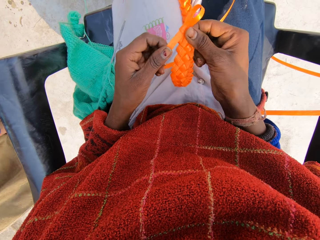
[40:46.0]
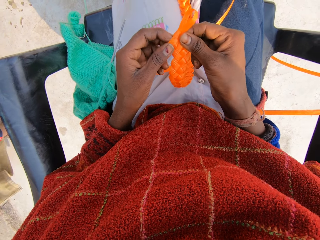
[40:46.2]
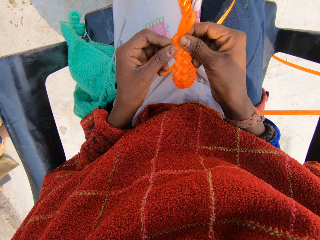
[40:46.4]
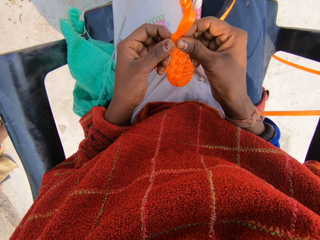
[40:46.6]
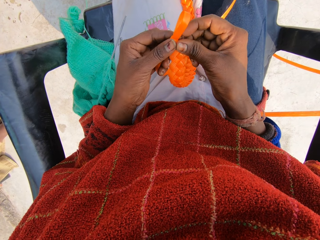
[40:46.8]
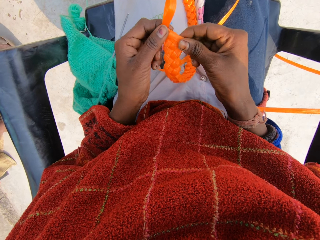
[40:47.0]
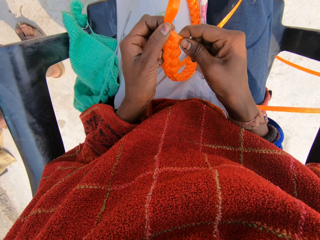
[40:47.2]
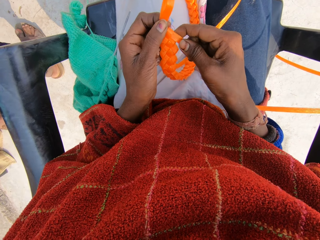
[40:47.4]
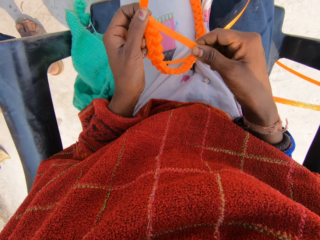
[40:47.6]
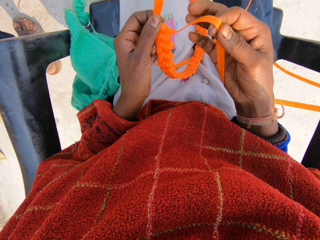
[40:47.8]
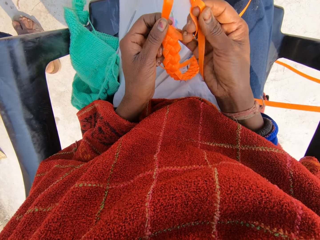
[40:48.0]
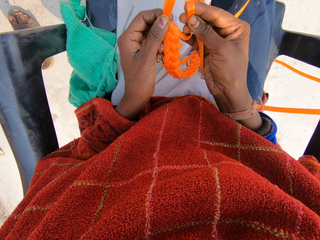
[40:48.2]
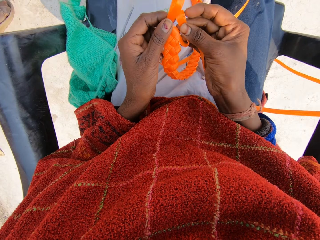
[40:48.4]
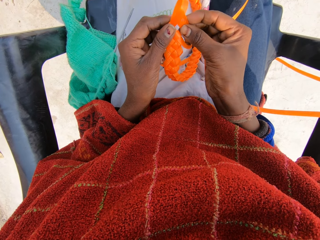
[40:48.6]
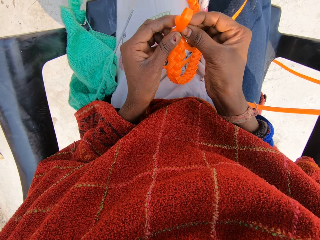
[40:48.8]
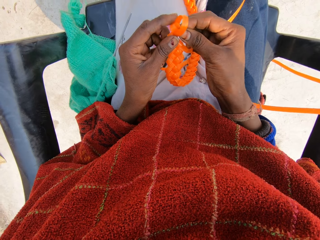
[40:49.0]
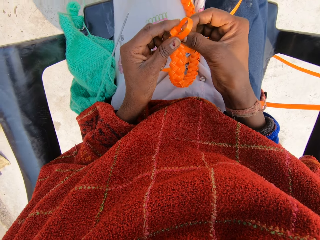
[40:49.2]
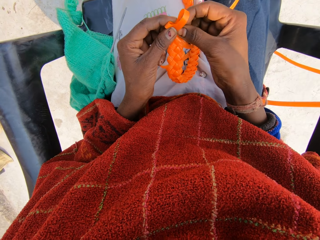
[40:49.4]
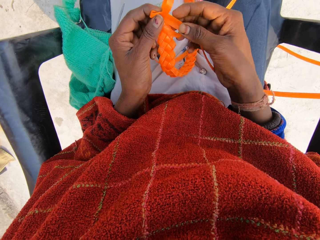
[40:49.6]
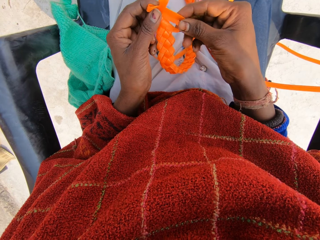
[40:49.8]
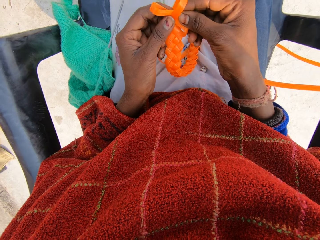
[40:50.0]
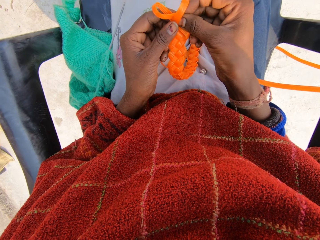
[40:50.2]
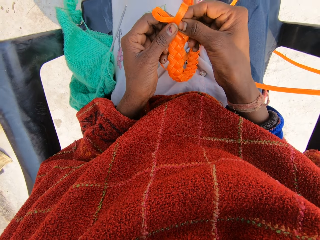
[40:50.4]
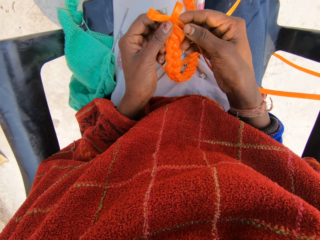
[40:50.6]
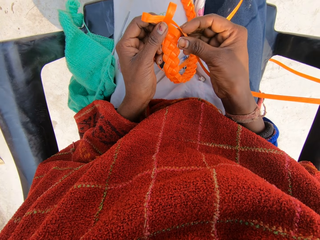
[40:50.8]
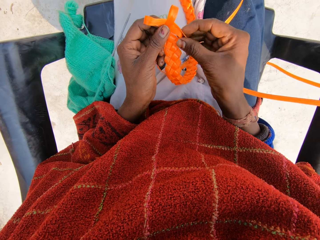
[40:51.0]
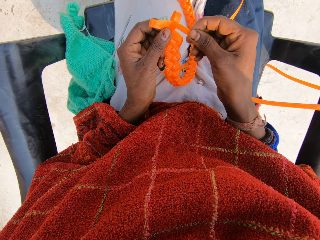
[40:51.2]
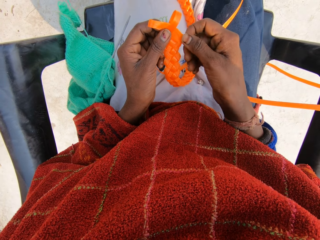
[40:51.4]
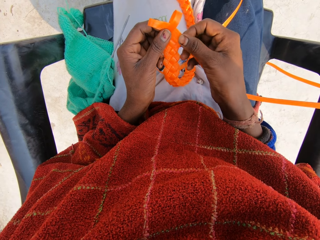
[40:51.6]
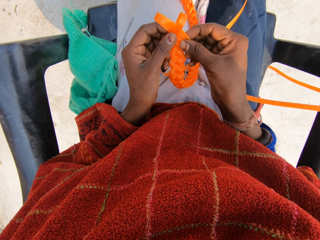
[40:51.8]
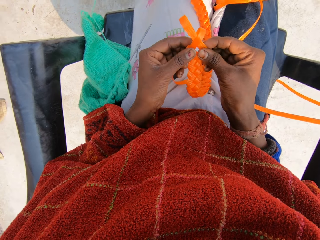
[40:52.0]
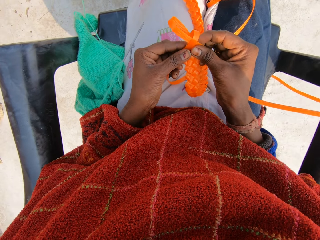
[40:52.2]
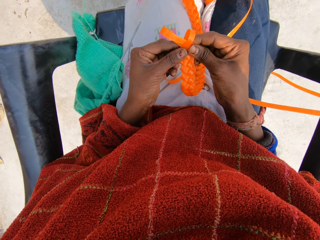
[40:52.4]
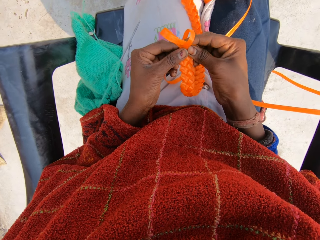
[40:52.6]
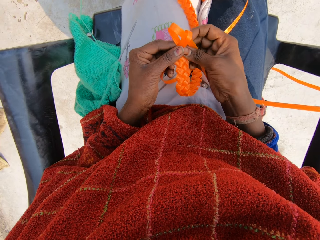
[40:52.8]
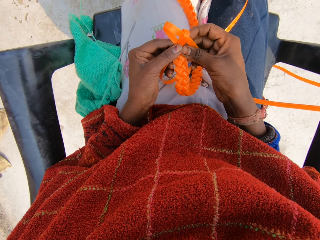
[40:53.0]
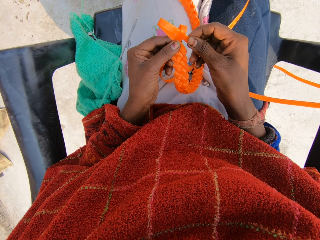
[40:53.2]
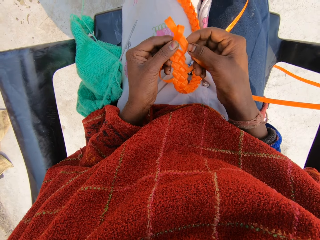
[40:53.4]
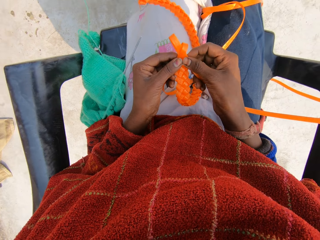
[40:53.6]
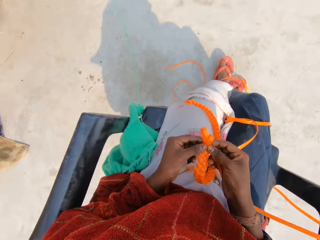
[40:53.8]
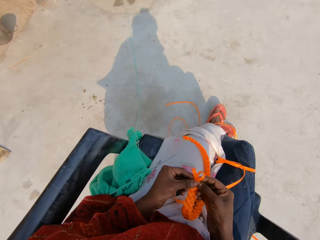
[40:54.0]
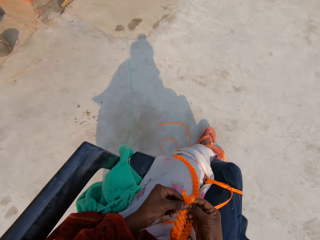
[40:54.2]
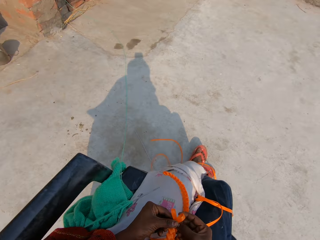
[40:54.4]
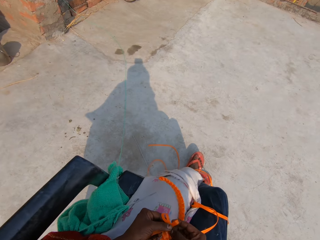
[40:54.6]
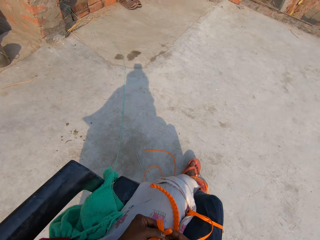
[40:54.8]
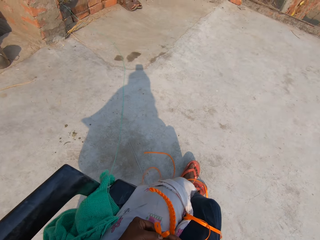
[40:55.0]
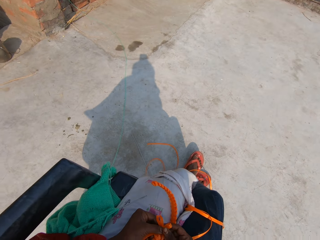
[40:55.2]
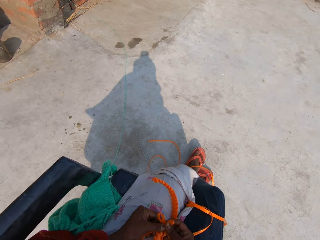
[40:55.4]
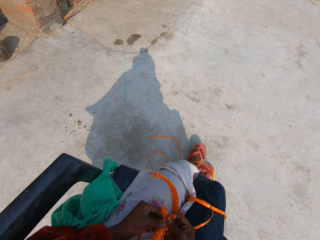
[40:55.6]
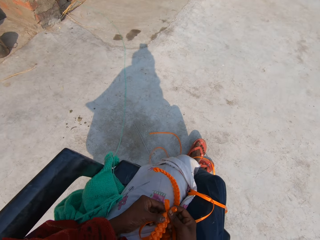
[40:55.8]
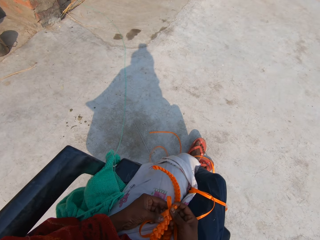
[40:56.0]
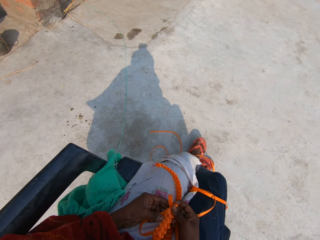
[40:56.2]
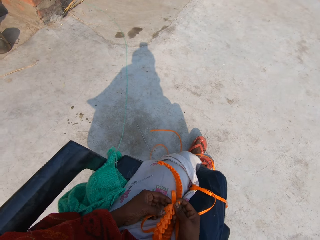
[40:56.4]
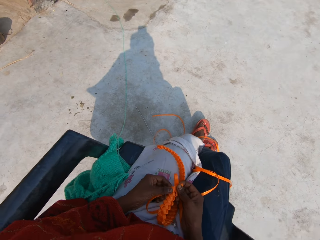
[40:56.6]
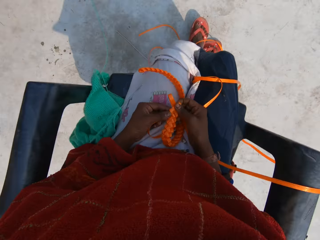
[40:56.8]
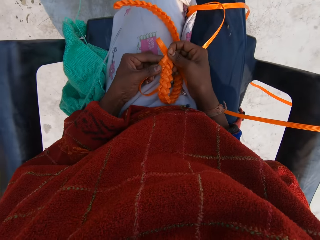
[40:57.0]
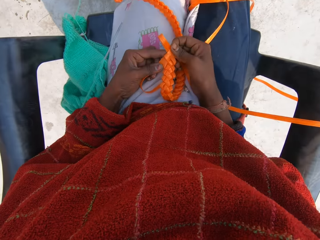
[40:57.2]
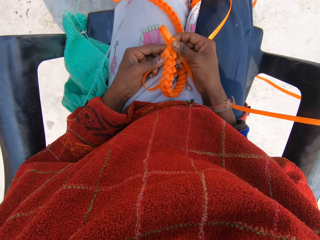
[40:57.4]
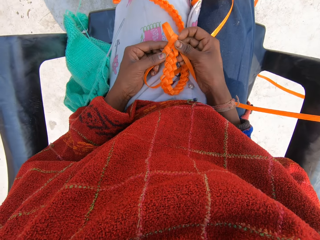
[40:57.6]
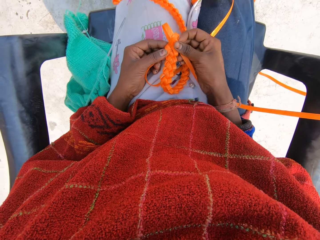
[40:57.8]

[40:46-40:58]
The camera wearer weaves the rope with her hands. A man walks on the floor.

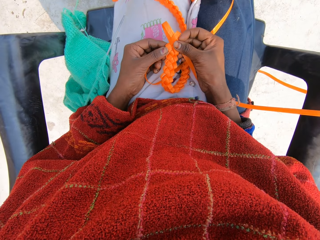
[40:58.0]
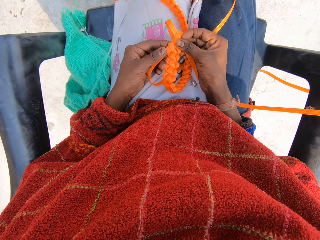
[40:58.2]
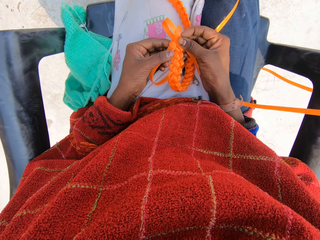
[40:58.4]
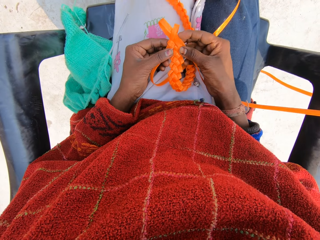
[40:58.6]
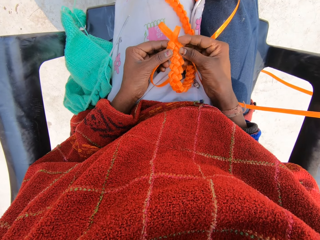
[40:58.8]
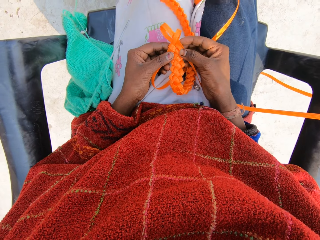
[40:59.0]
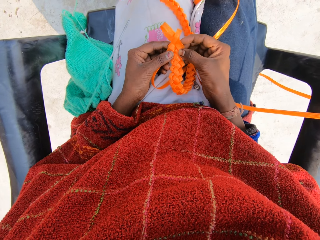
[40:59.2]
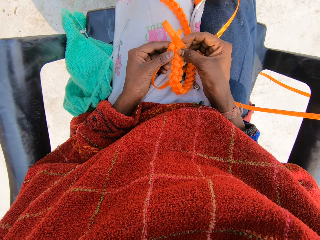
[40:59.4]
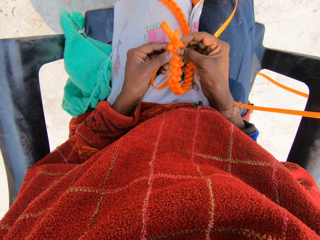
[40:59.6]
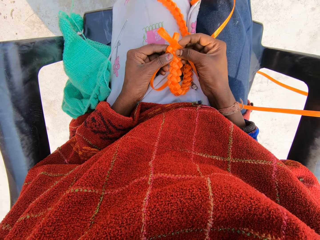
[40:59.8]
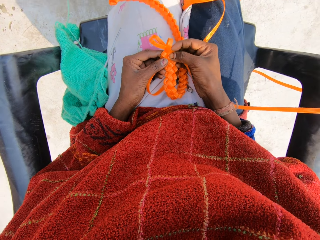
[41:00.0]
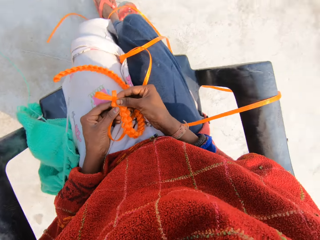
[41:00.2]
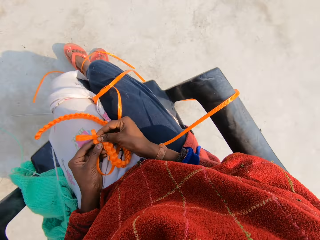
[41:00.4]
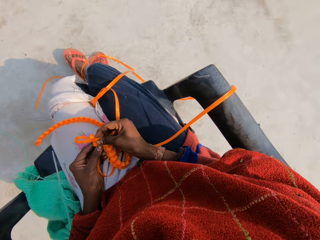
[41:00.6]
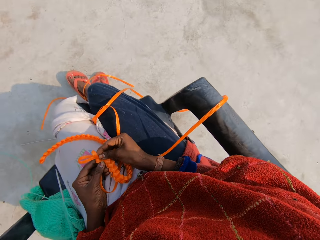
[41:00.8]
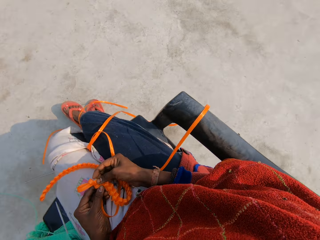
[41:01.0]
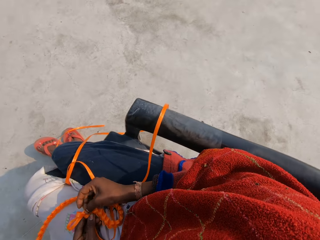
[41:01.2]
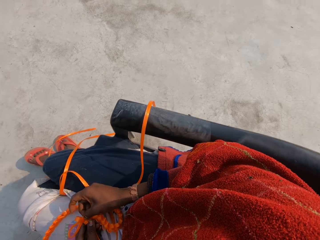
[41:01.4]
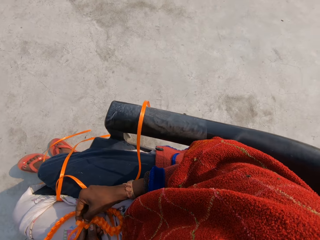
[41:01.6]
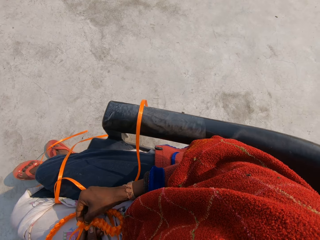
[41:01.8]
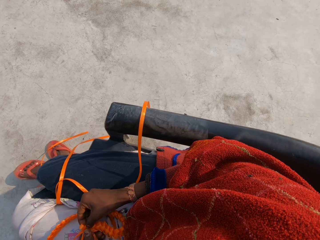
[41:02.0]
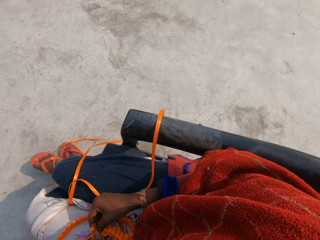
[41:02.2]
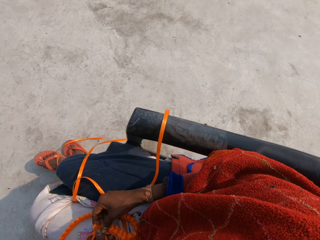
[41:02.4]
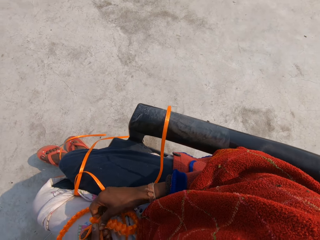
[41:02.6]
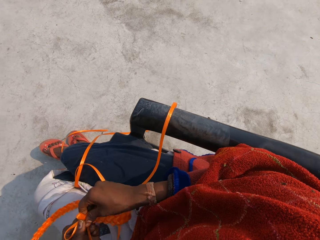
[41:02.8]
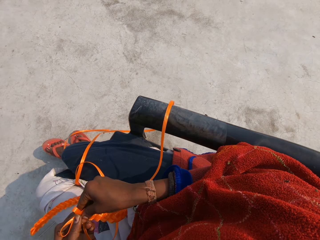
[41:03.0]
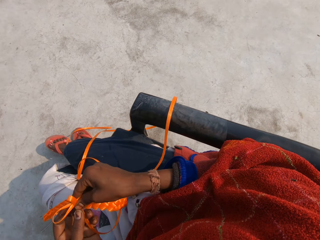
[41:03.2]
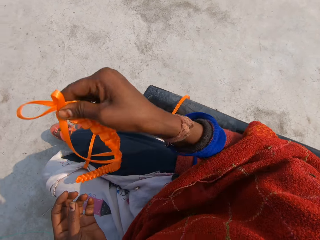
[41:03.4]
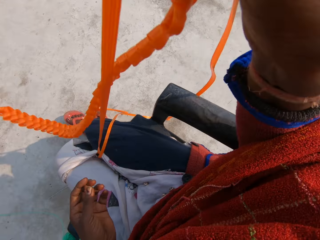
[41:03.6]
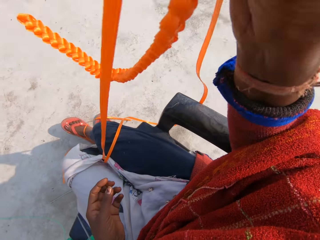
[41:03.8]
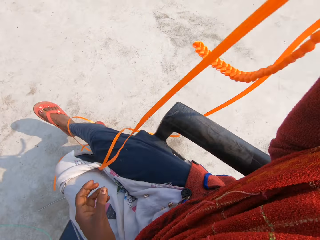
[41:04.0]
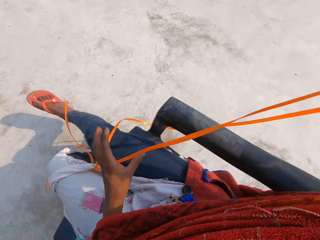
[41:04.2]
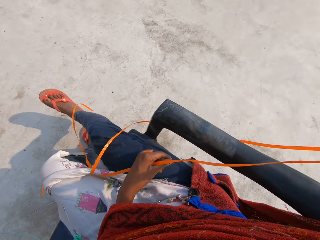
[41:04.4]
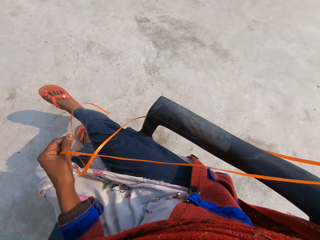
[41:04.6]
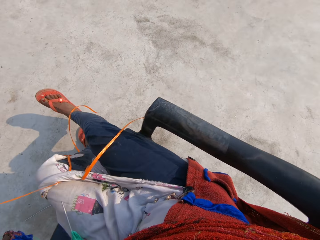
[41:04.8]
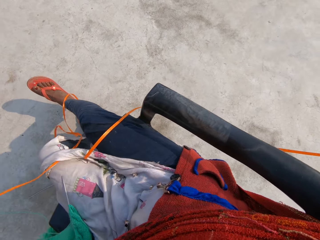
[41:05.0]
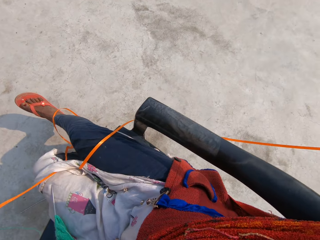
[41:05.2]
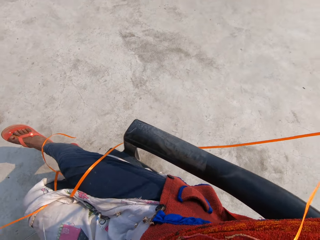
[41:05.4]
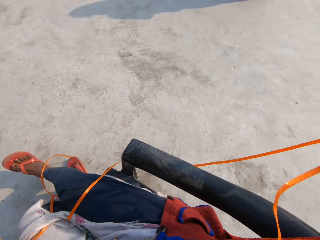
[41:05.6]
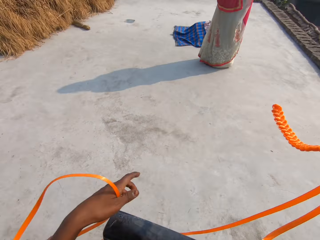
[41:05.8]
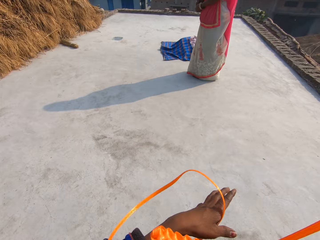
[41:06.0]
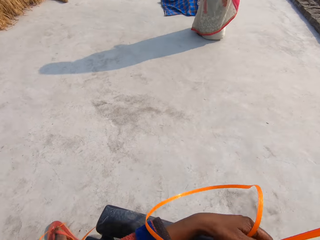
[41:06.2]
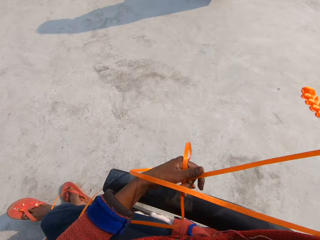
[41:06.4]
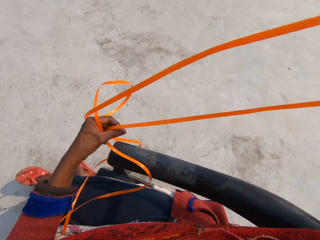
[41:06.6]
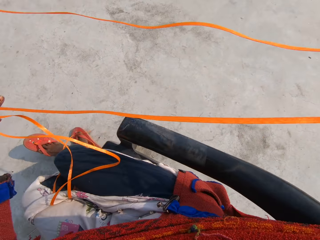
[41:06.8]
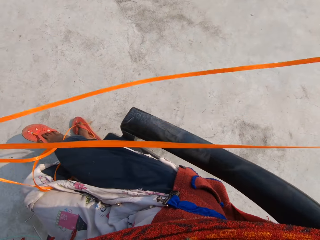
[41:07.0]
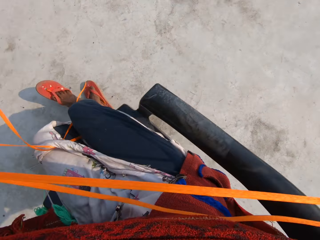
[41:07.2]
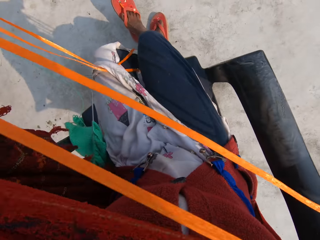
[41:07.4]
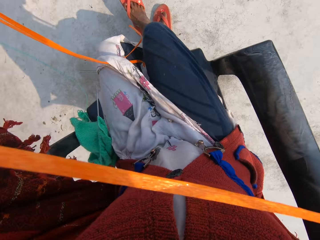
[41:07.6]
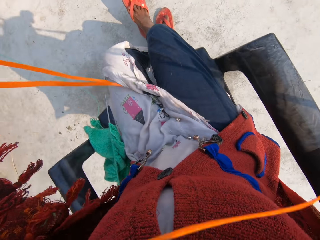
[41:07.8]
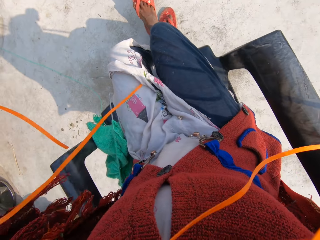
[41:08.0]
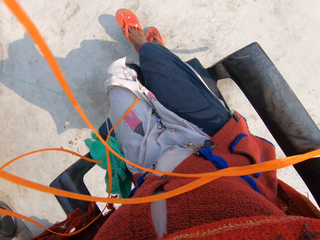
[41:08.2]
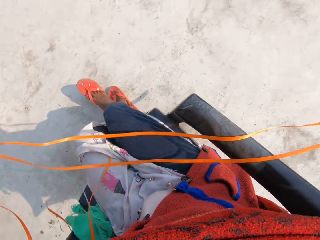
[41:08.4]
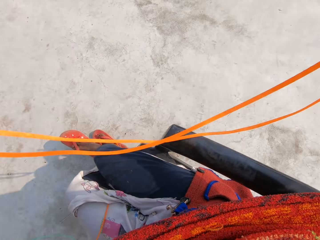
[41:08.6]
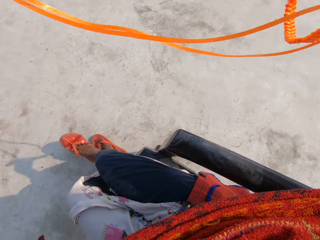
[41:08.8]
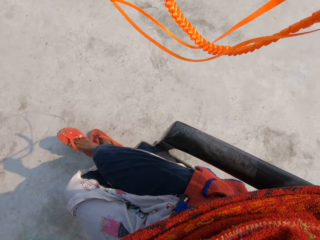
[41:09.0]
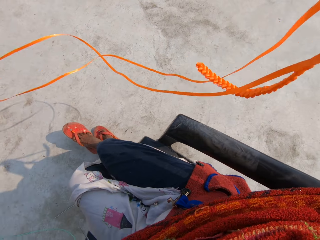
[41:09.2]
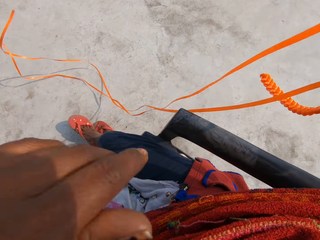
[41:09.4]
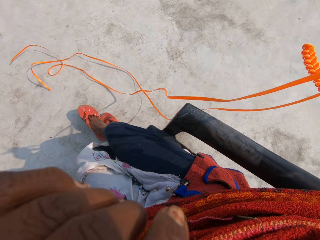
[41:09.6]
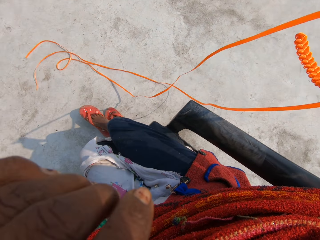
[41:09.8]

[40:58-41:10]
The camera wearer raises plastic straps up with his right hand. He pulls the plastic straps with his left hand. He pulls the plastic straps with his left hand again.
